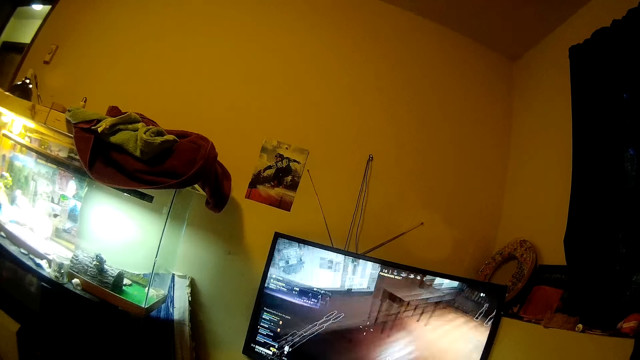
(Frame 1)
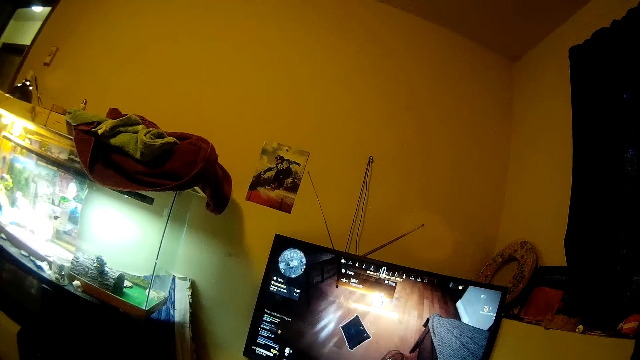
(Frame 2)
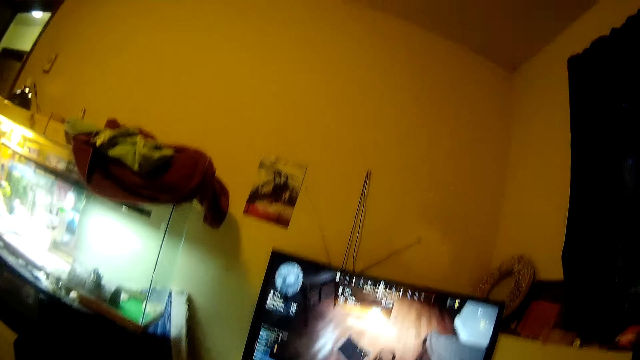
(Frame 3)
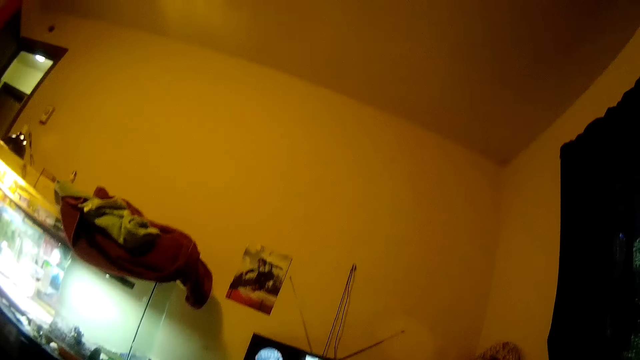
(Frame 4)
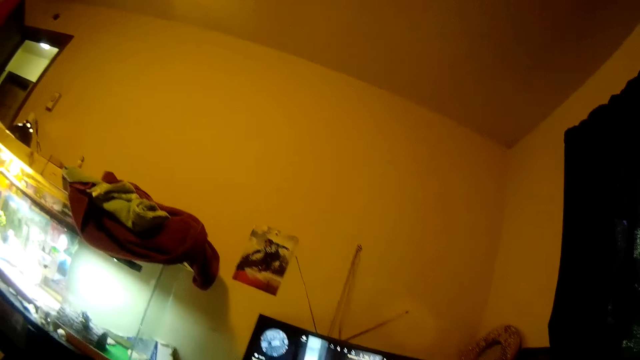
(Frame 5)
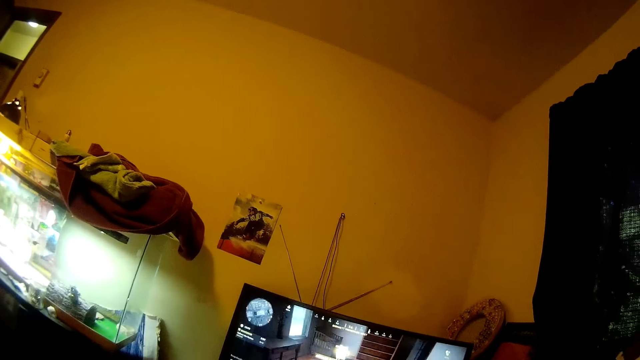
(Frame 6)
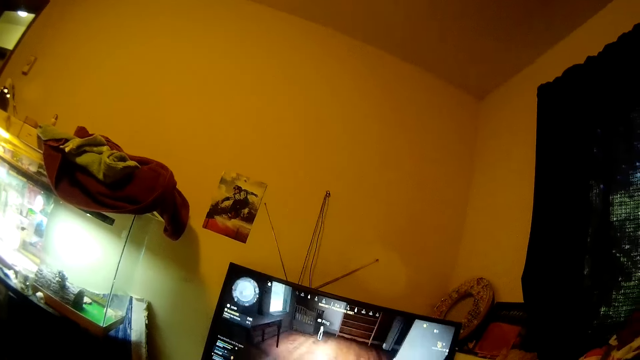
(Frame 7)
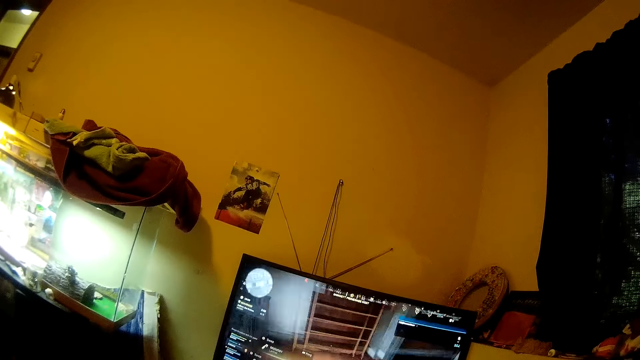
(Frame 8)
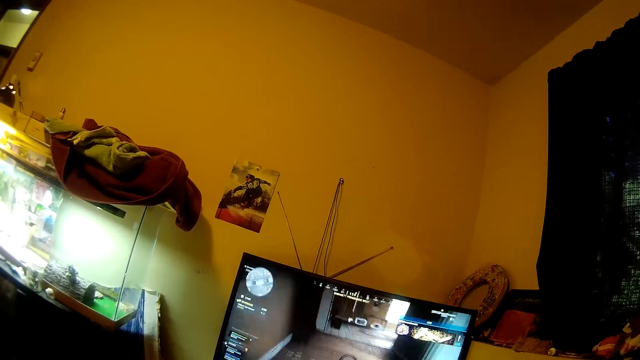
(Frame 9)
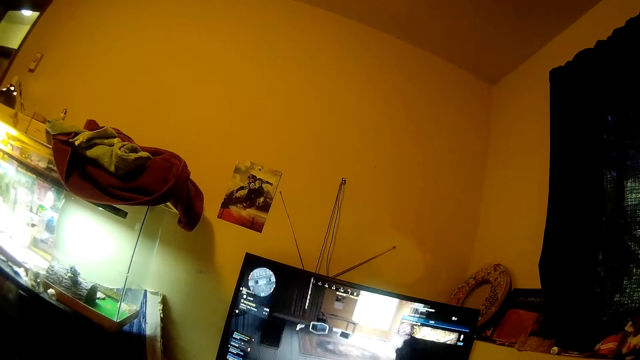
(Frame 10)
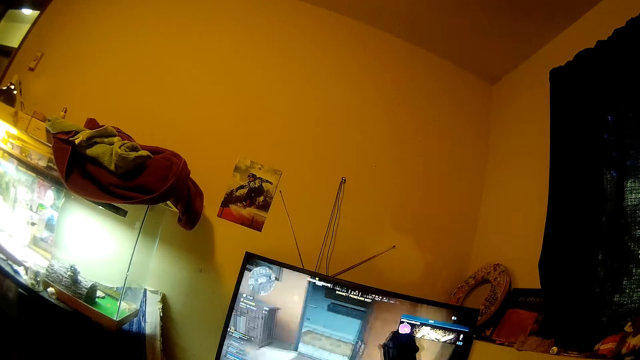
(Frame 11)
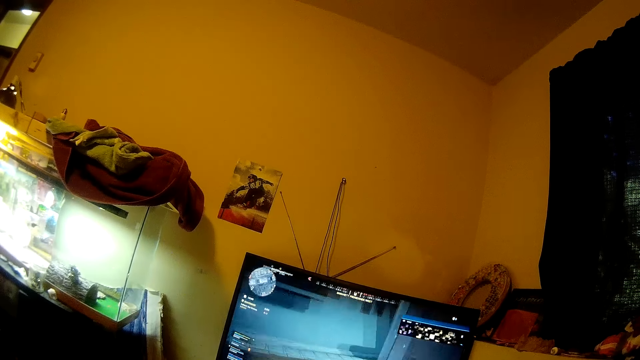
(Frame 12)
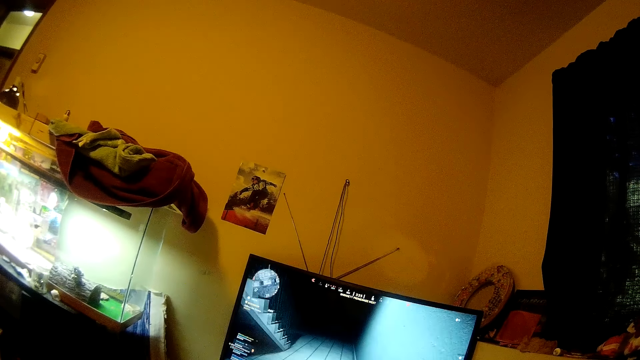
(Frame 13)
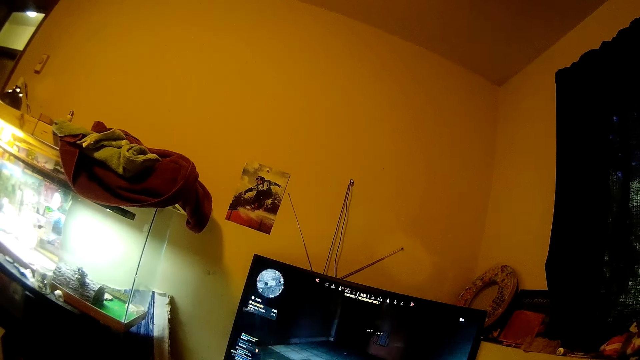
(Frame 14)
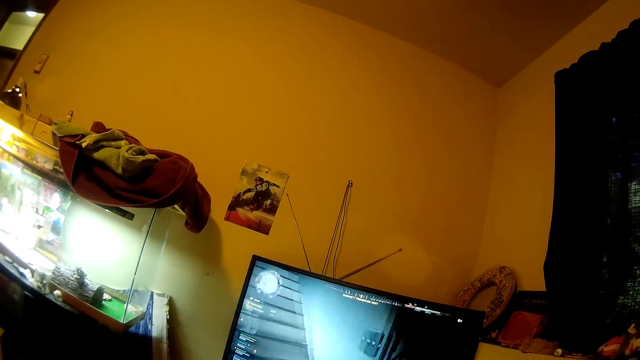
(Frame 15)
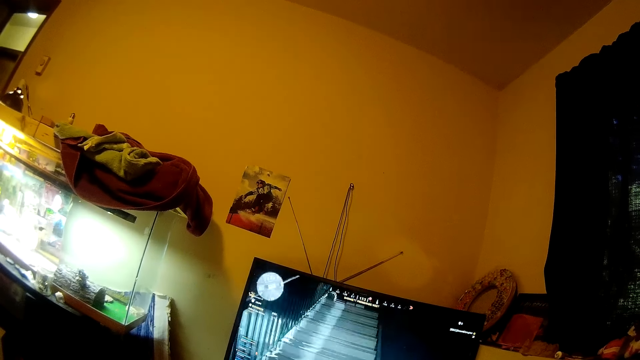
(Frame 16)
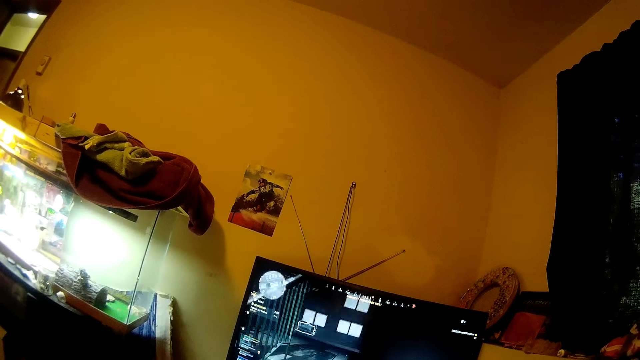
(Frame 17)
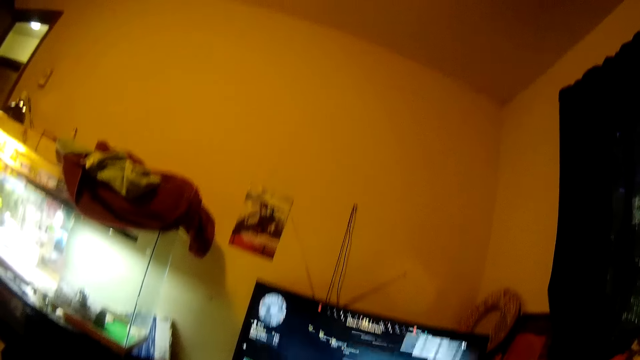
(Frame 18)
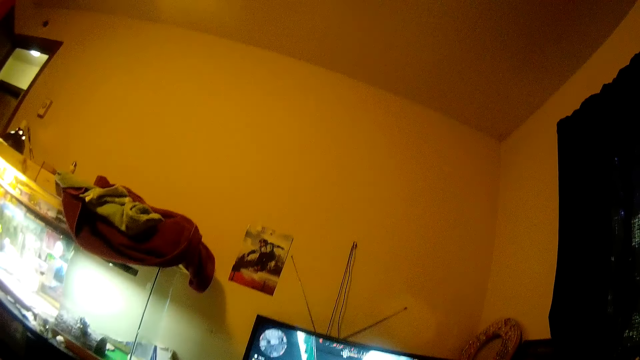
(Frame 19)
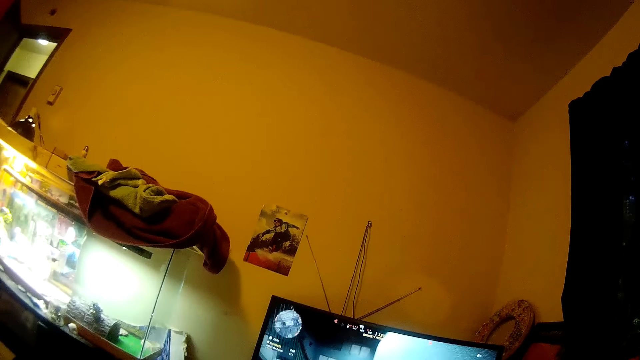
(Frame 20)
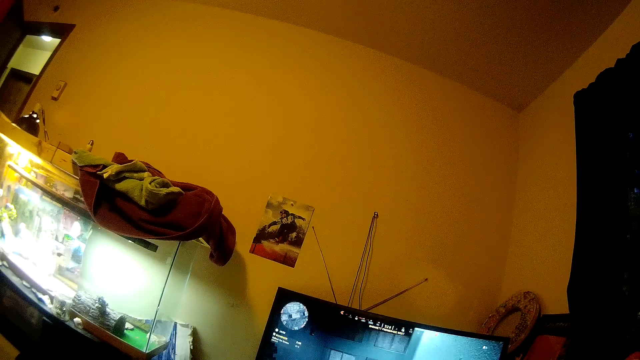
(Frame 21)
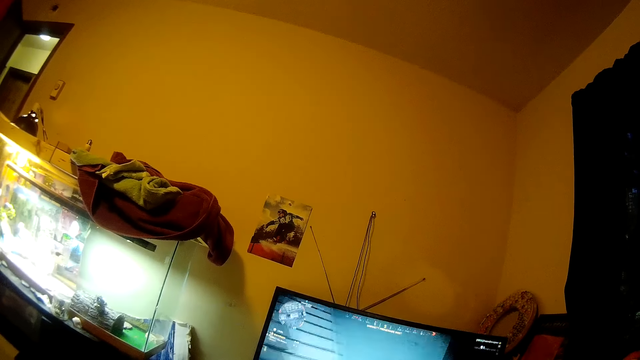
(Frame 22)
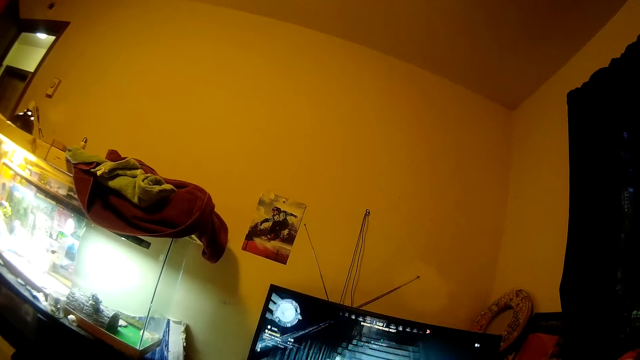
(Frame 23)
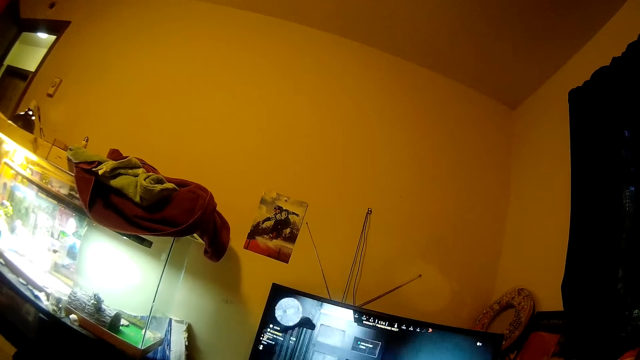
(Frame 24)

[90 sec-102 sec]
The camera wearer looks at the aquarium. They play a video game.

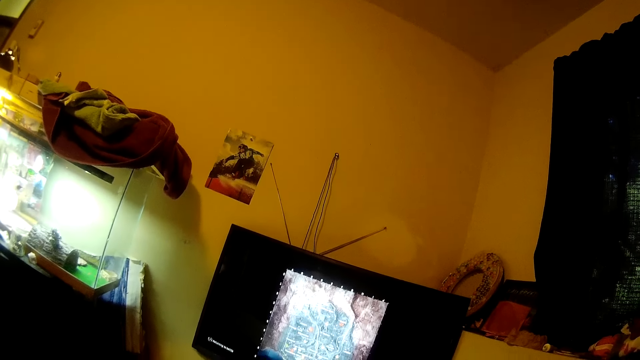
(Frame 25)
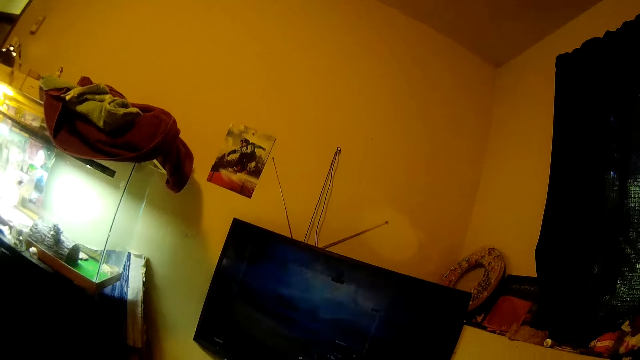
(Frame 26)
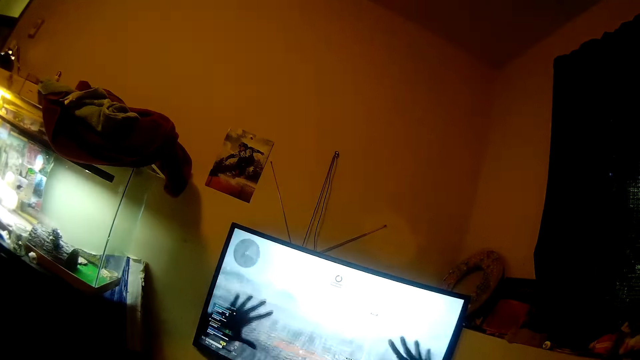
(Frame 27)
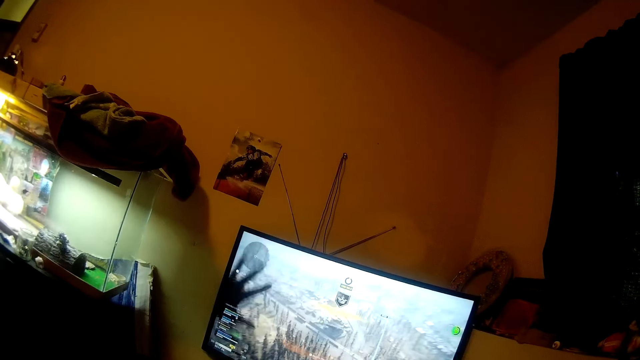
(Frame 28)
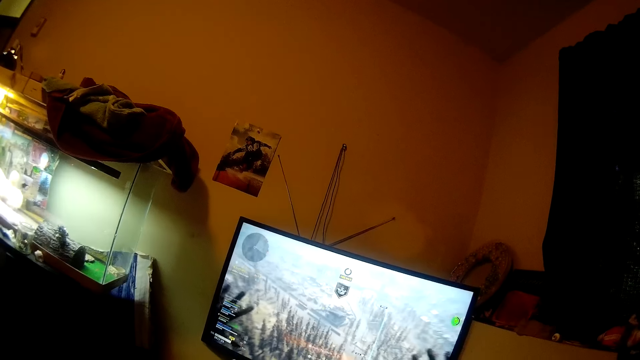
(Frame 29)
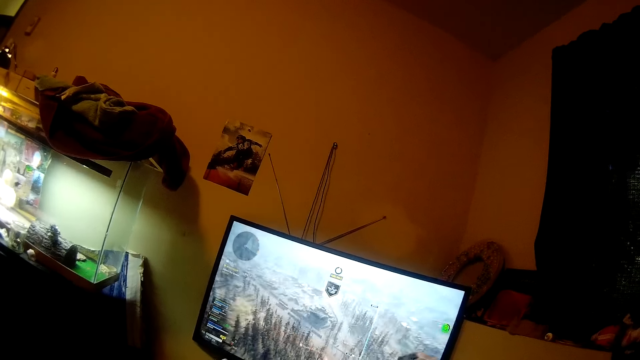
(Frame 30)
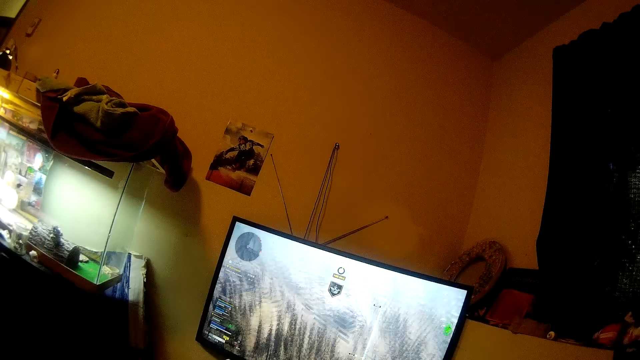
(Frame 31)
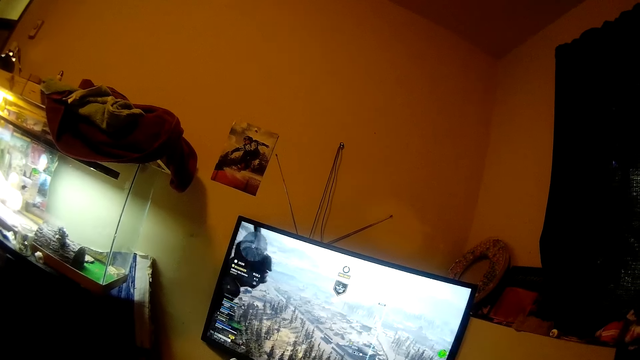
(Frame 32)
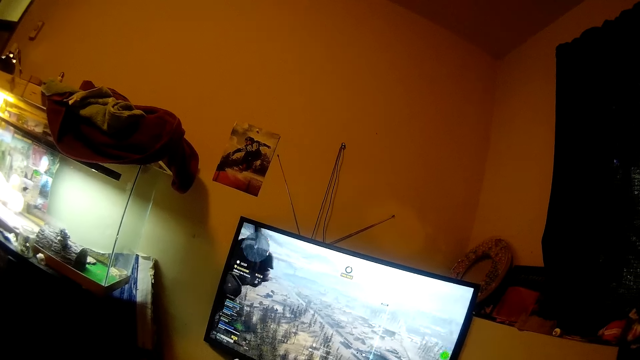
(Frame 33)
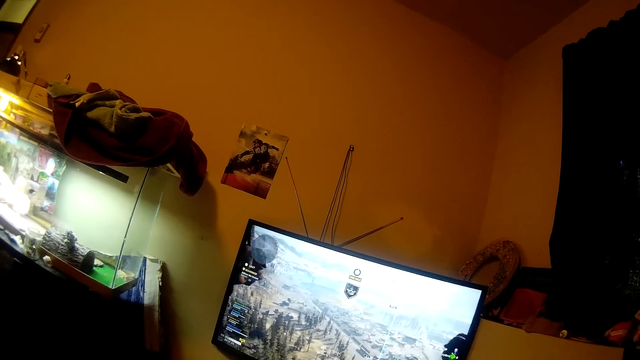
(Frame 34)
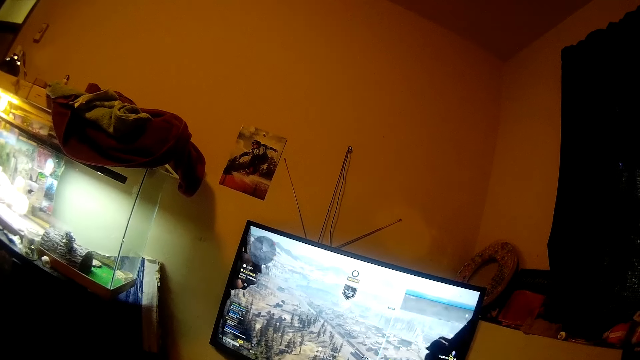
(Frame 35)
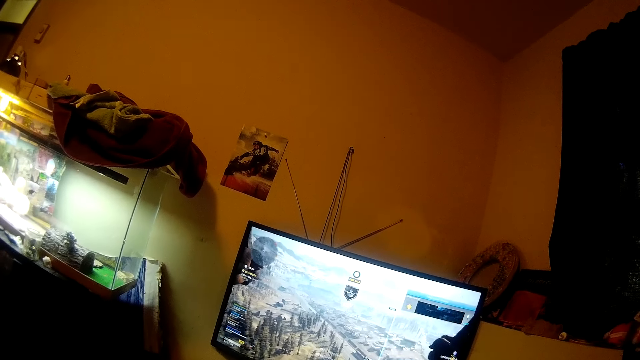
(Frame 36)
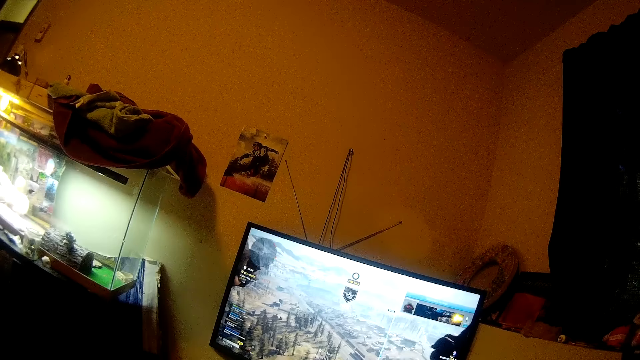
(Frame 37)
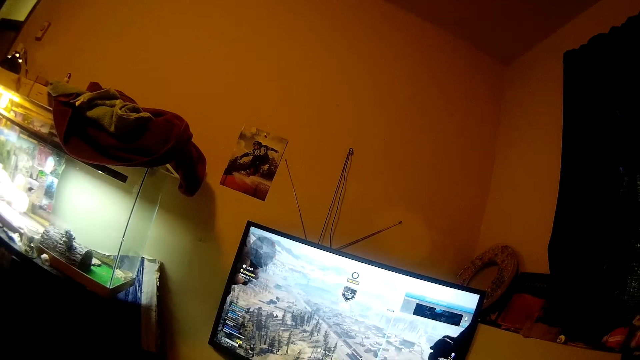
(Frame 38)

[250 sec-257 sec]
The camera wearer plays a video game.
